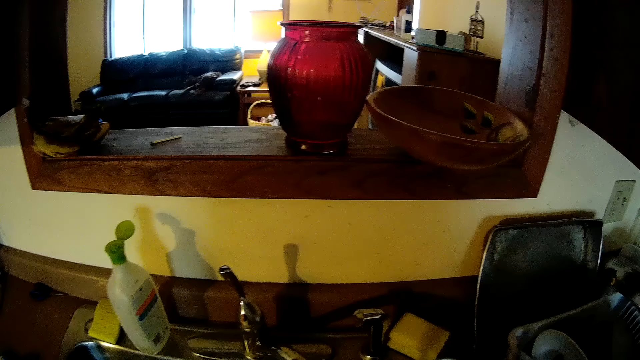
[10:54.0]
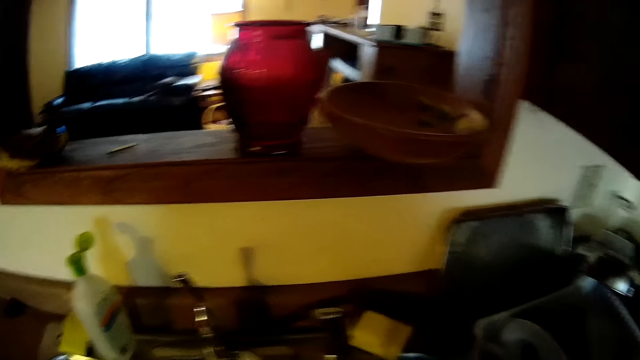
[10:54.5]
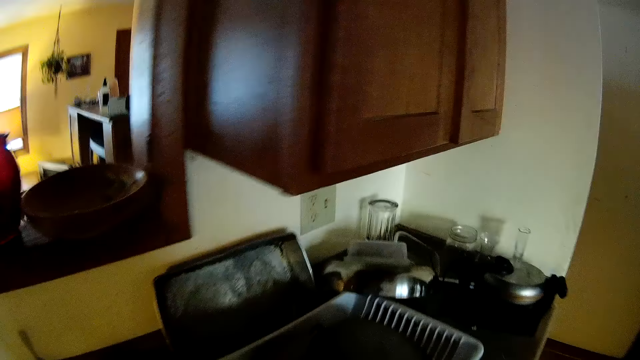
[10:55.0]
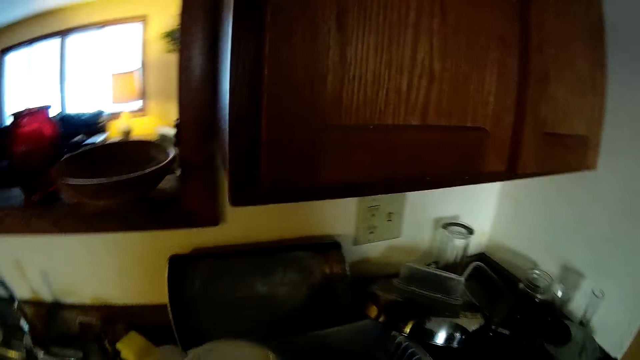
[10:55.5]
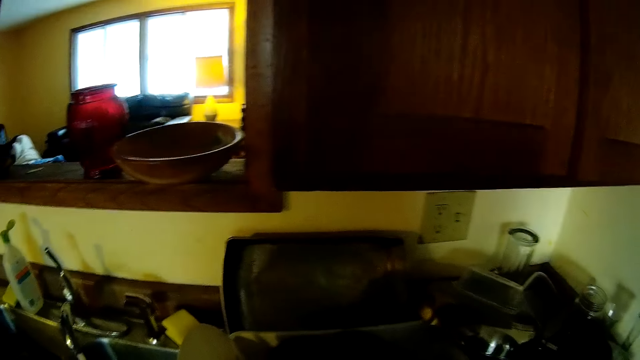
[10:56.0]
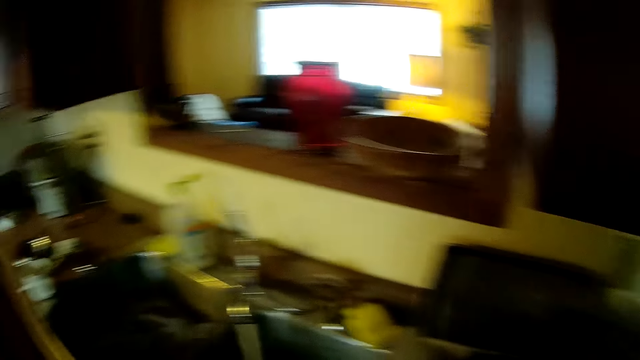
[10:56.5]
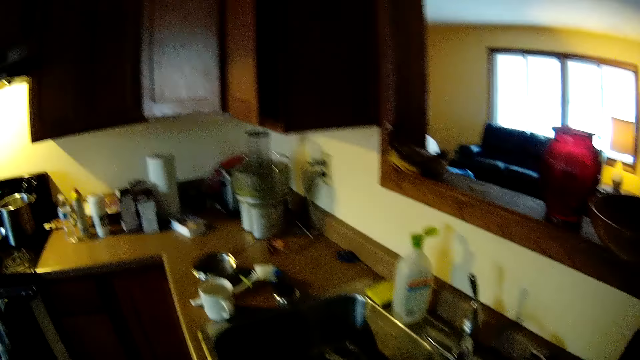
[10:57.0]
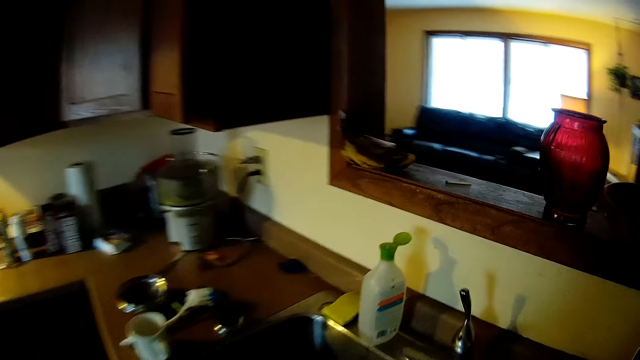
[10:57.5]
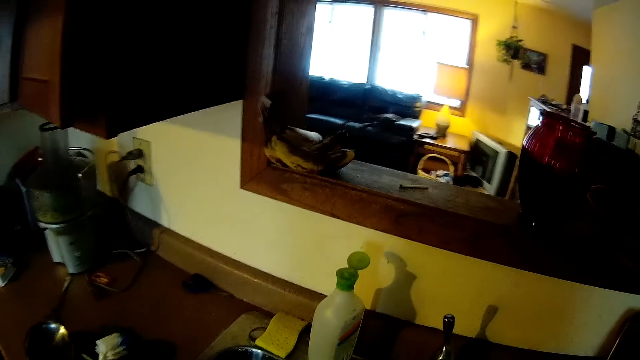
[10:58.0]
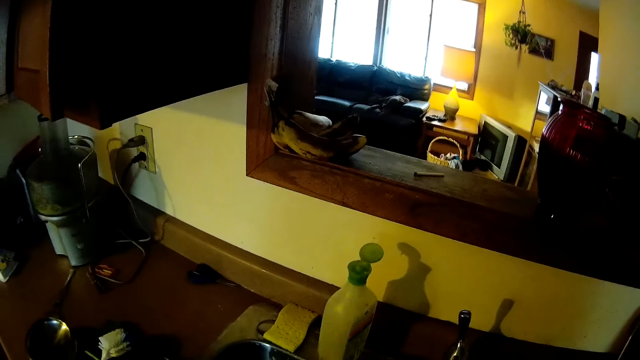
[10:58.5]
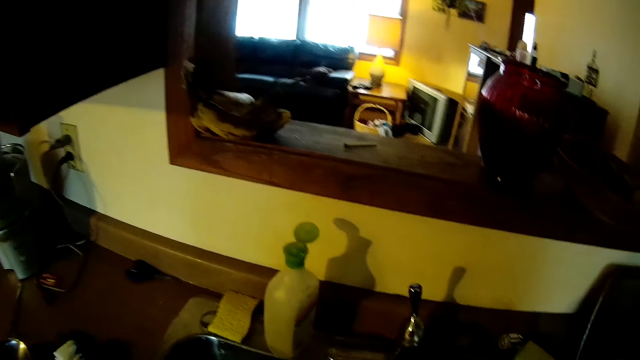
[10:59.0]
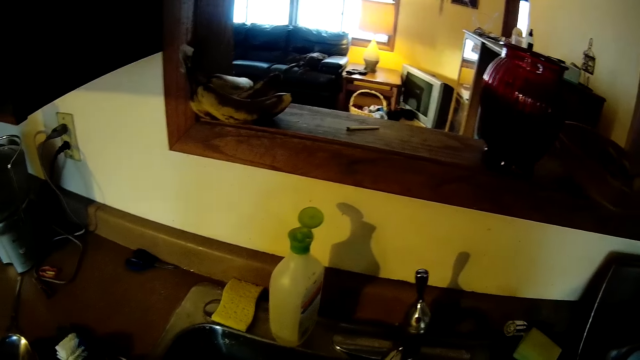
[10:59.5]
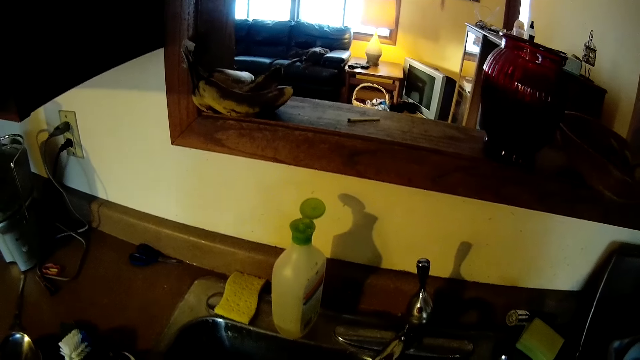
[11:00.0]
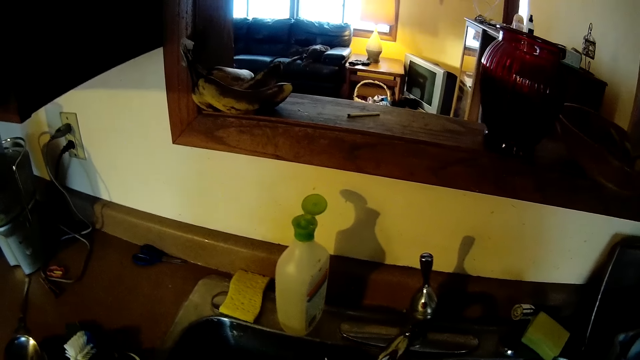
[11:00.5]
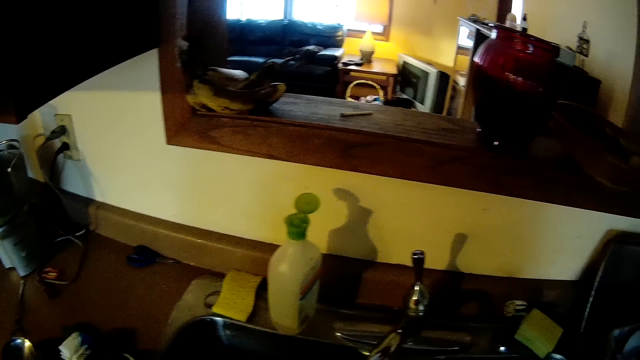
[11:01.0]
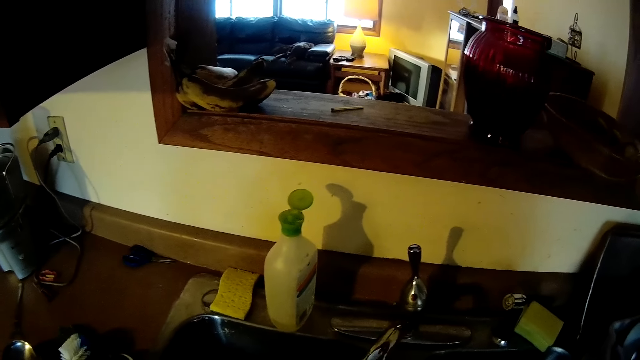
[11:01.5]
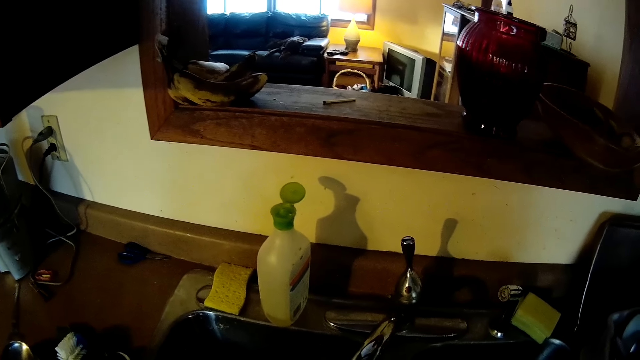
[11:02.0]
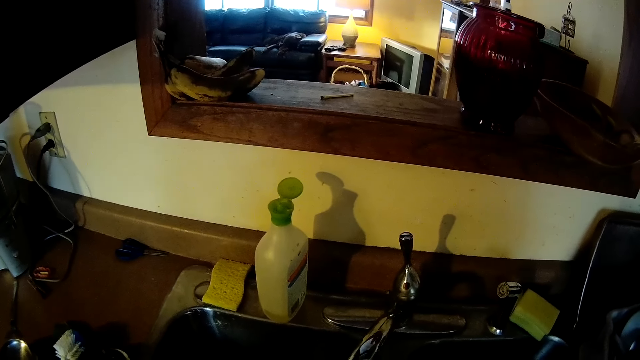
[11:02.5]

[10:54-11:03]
The camera wearer lifts the plate.

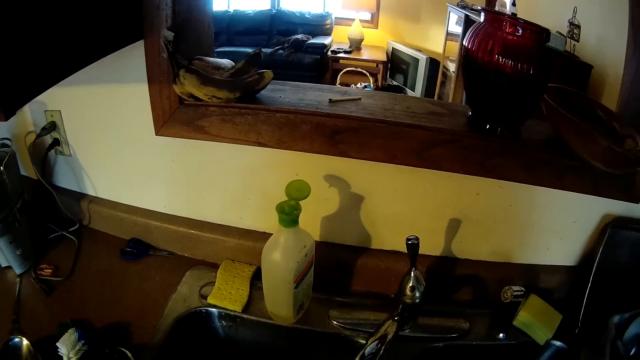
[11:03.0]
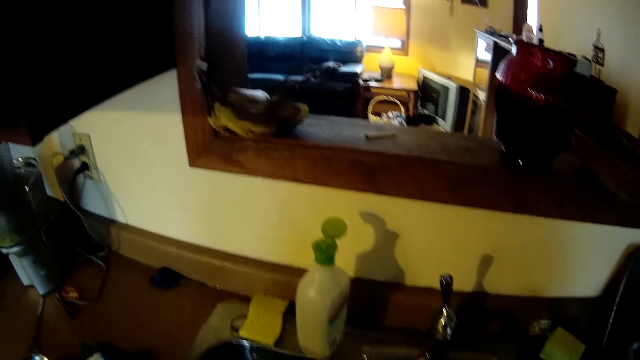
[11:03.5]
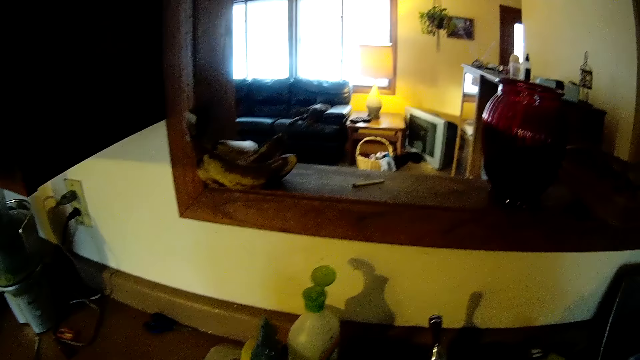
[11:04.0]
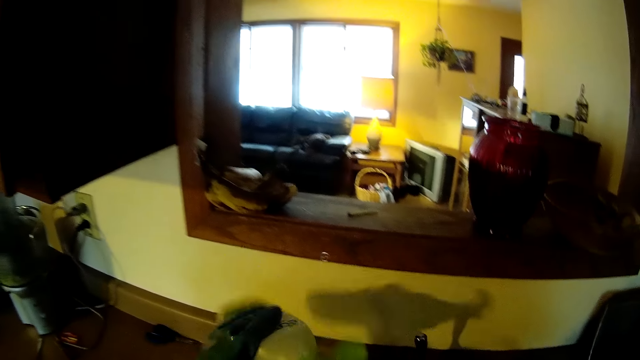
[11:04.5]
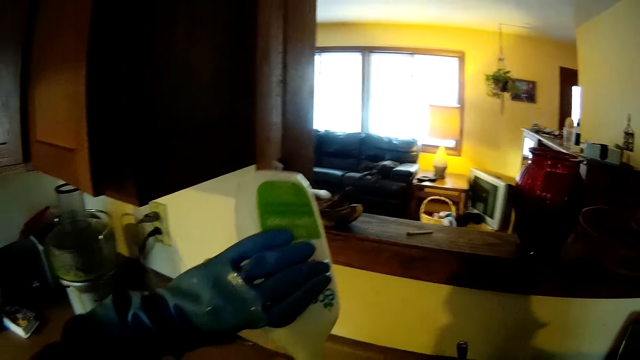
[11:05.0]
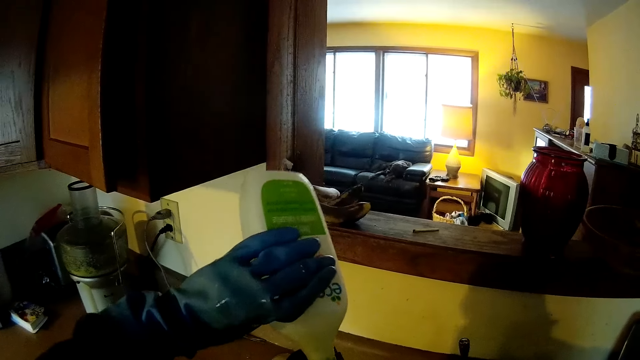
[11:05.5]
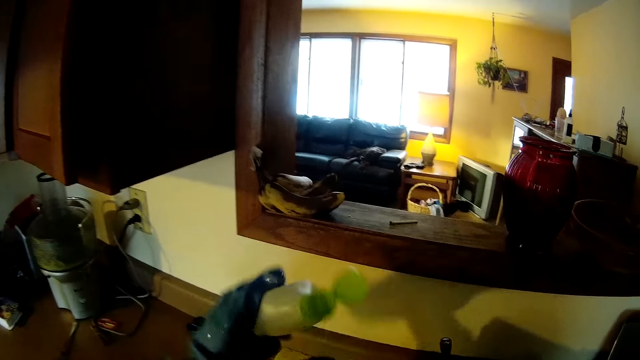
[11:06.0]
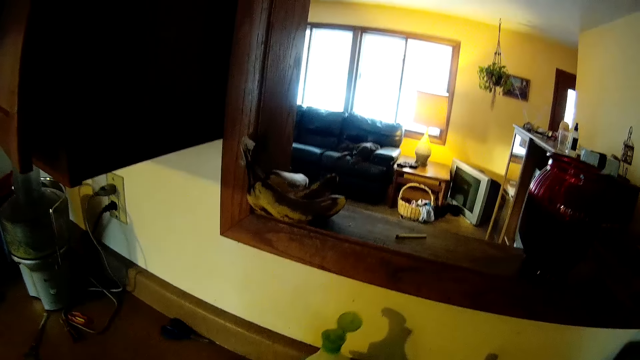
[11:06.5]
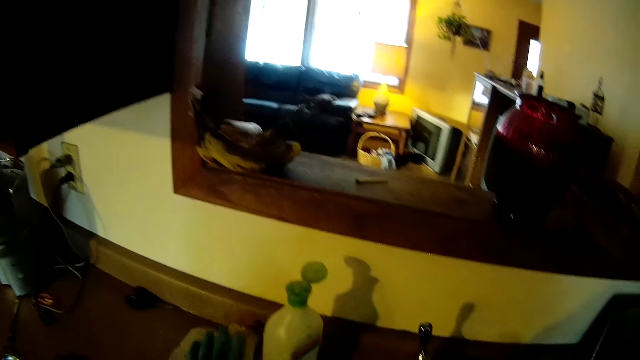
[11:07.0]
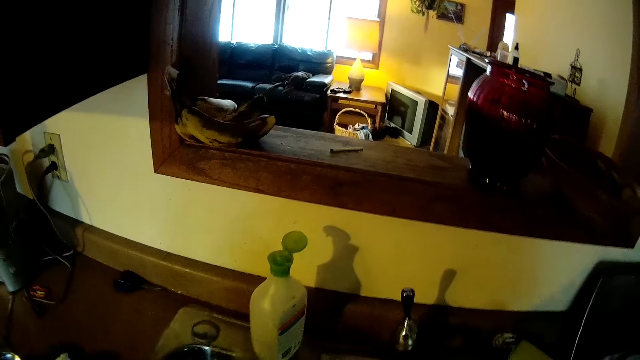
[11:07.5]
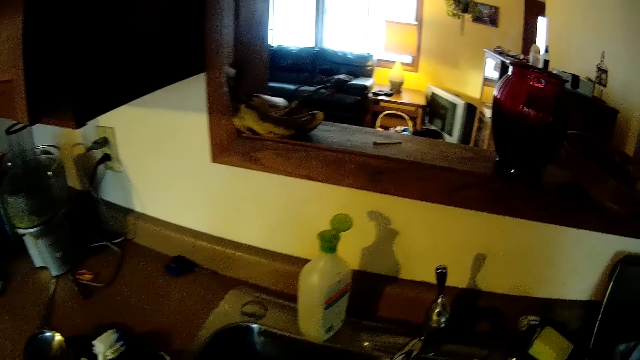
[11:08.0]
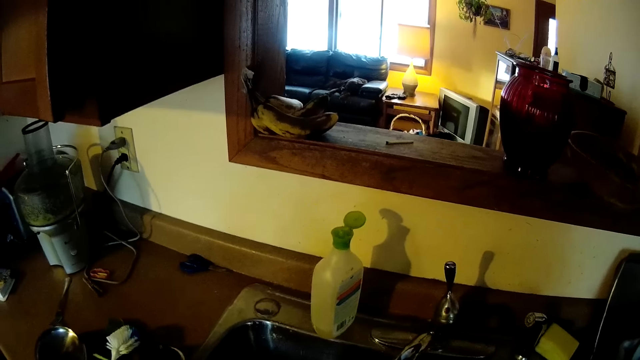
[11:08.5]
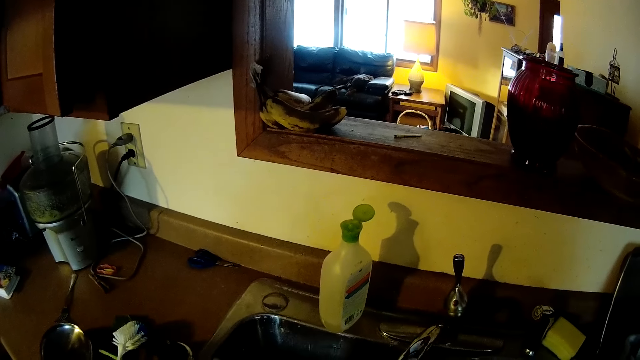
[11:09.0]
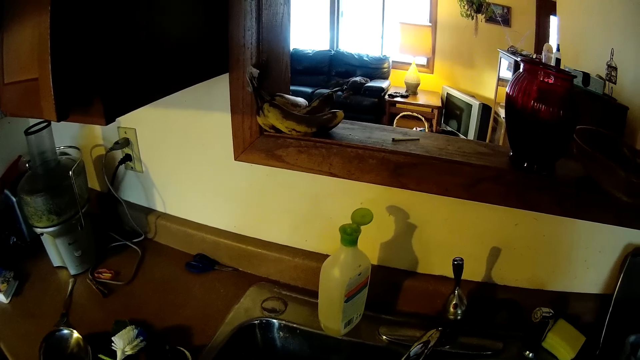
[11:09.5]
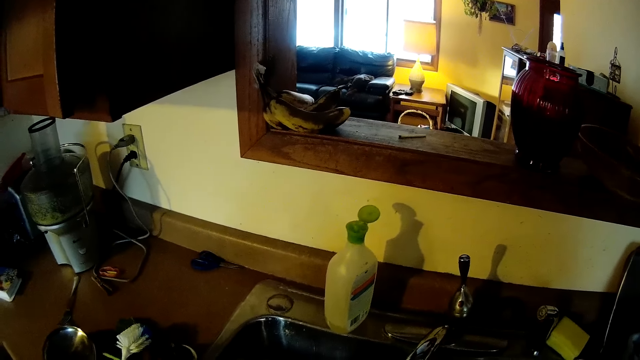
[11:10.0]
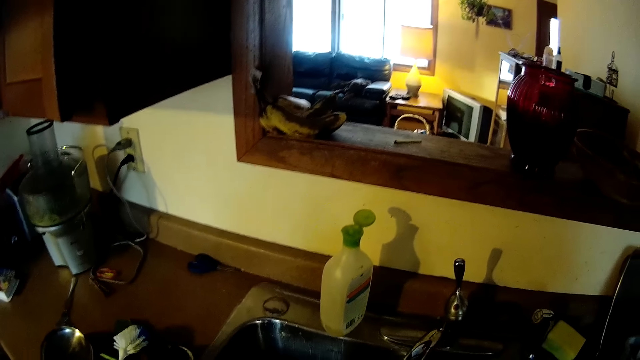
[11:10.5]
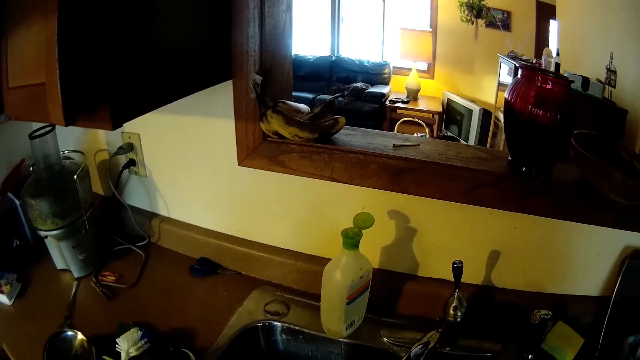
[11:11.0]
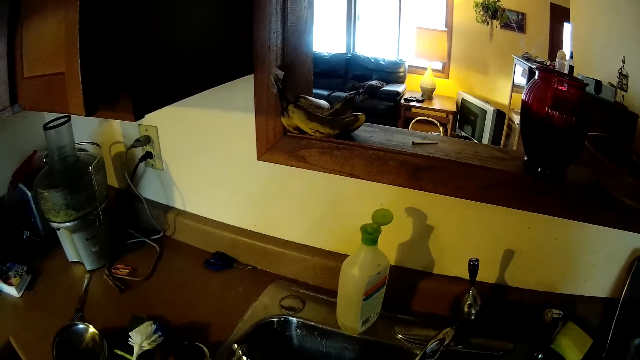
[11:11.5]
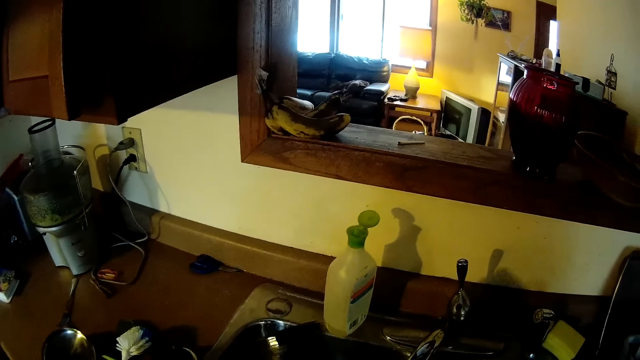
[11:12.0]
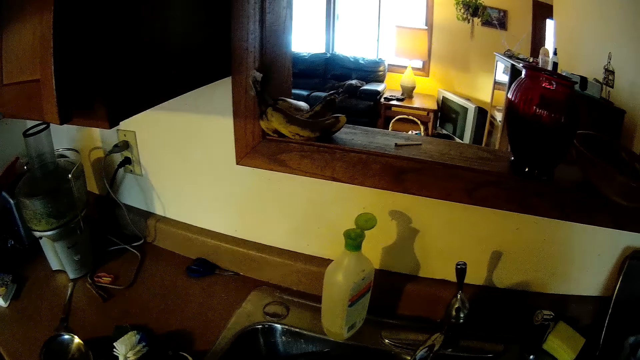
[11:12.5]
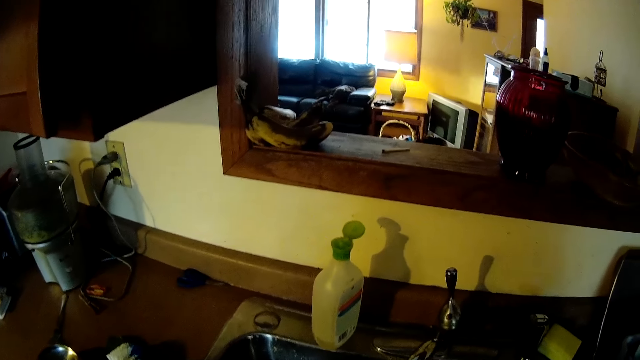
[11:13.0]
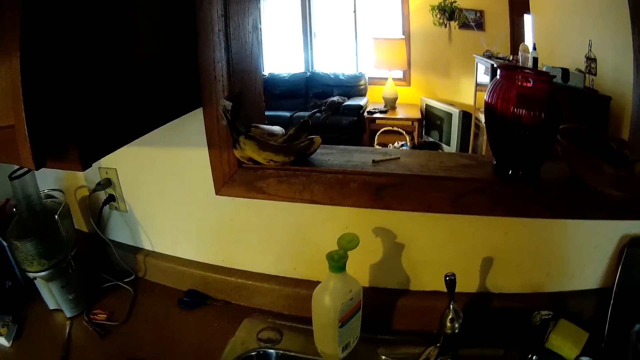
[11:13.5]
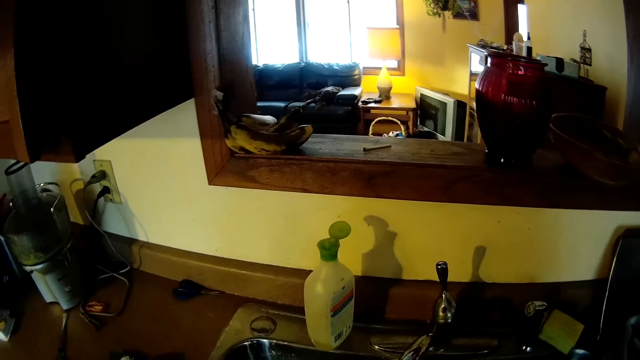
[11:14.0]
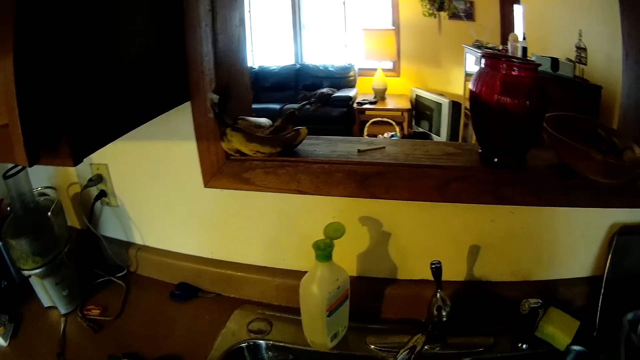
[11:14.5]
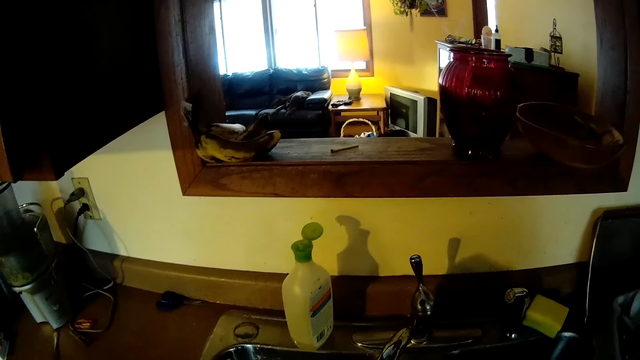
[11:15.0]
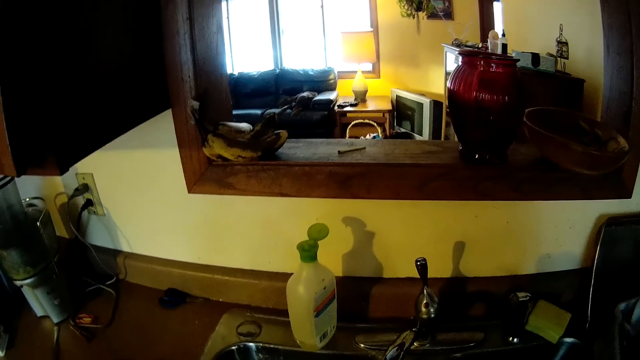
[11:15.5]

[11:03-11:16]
The camera wearer picks up the dishwashing liquid soap bottle from the kitchen cabinet with his left hand. He pours the soap. He places the dishwashing liquid soap bottle on the kitchen cabinet with his left hand. He picks up the sponge from the sink and washes a cooking pot.
